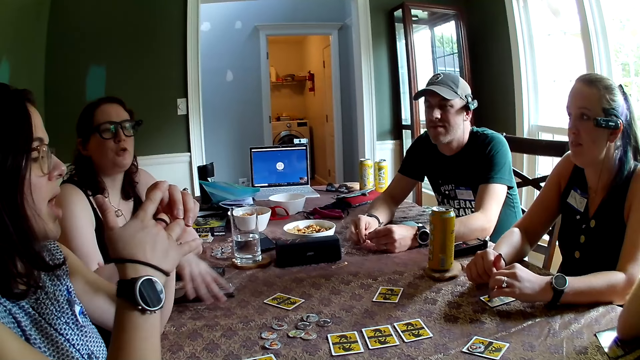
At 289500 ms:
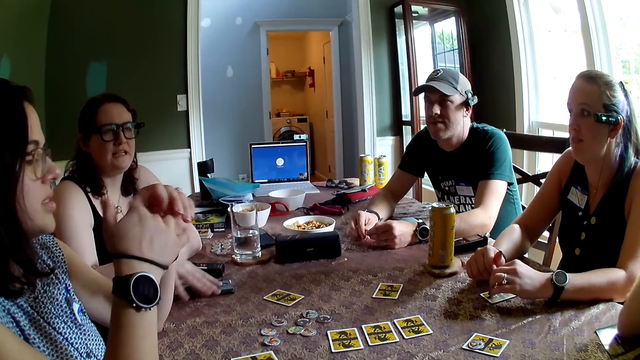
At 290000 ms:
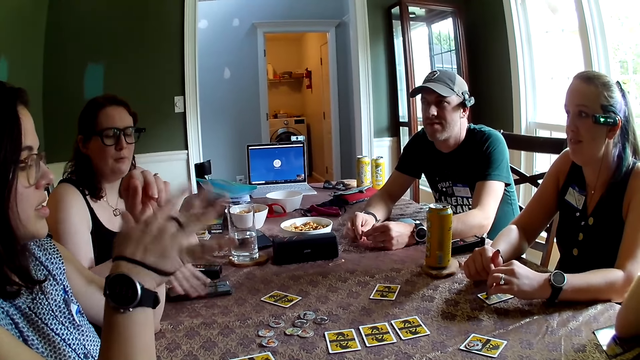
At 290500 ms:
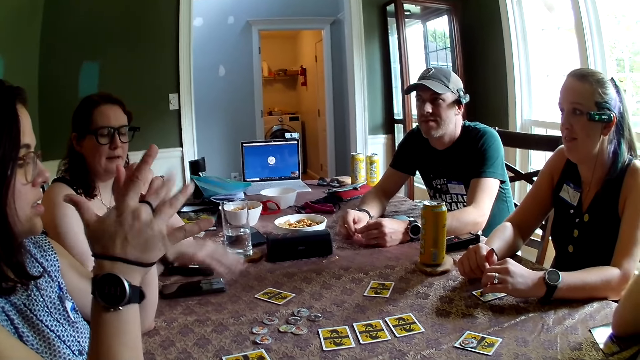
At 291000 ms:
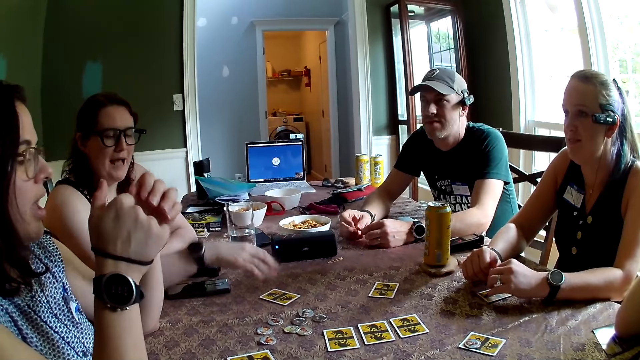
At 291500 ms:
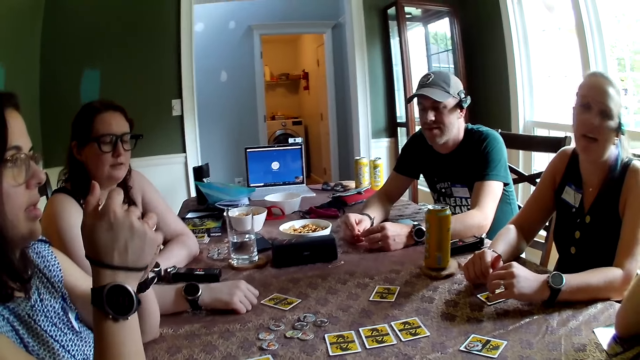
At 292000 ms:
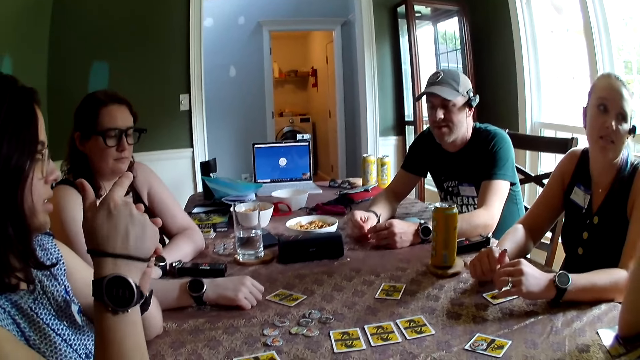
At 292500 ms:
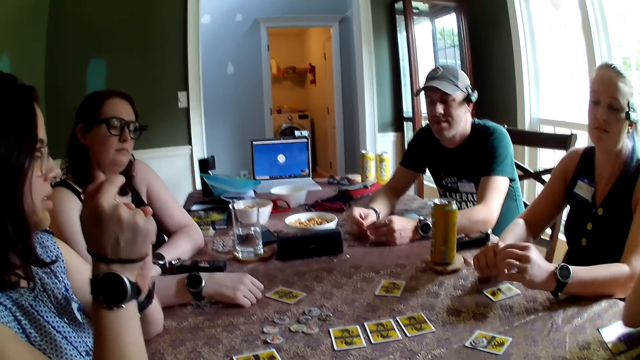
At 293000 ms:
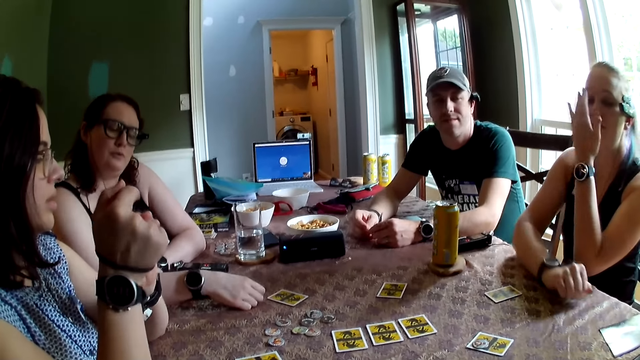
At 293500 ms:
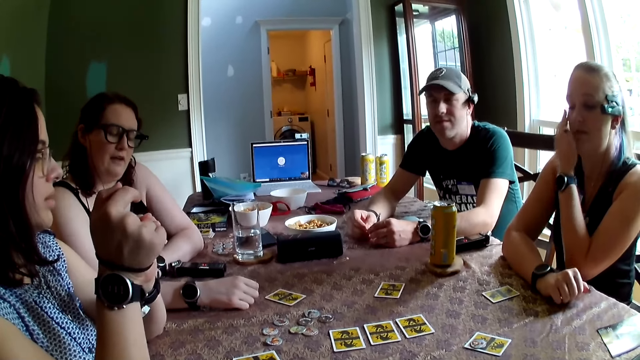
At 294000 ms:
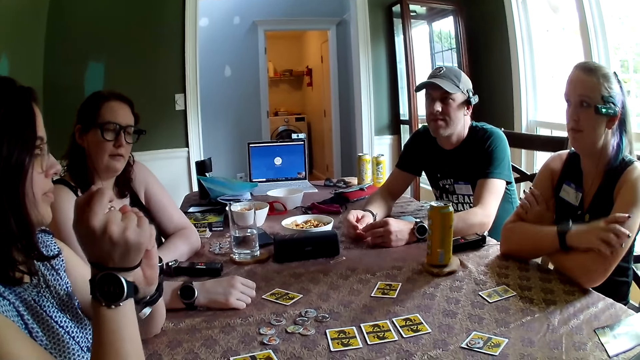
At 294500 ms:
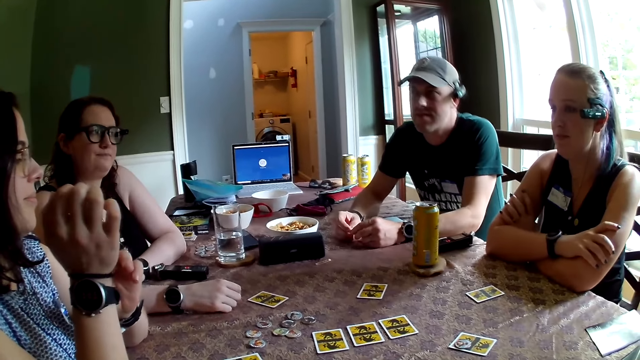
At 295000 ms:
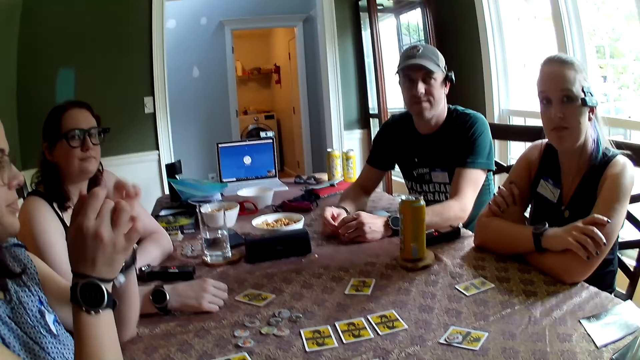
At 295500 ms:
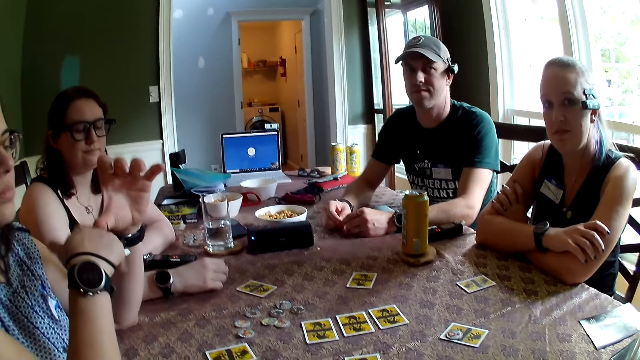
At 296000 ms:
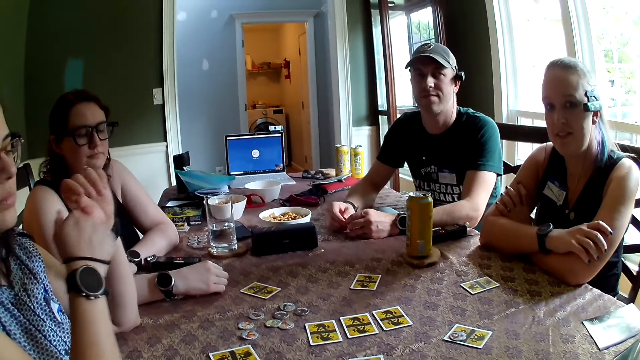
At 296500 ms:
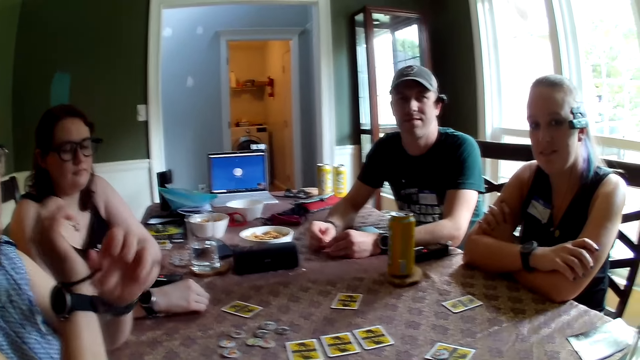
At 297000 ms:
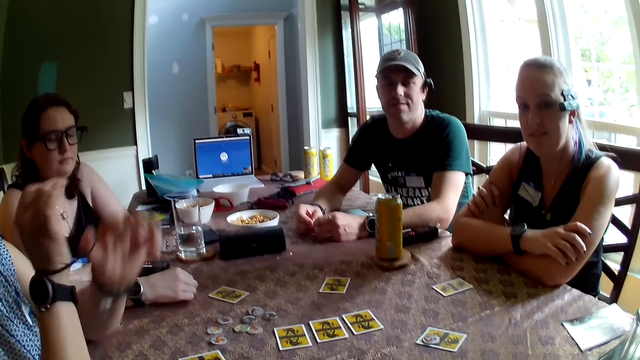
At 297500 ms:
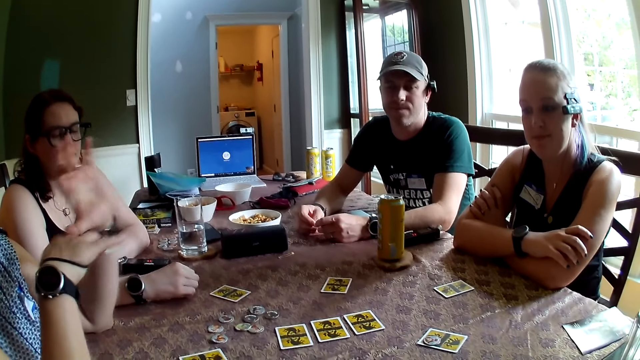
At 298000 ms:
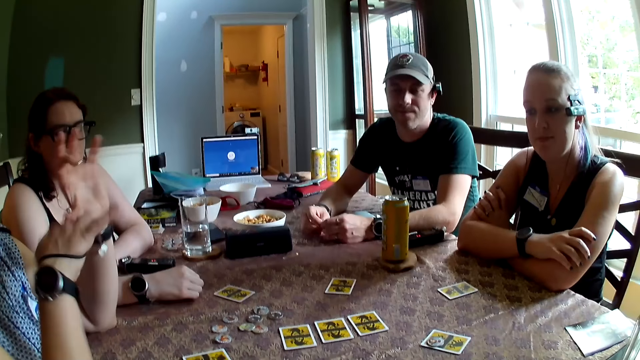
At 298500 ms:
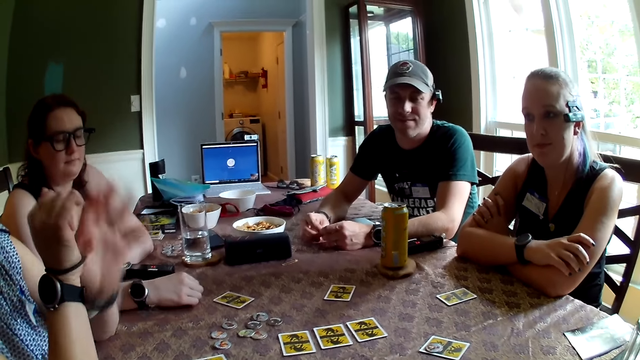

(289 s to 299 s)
The camera wearer talks.

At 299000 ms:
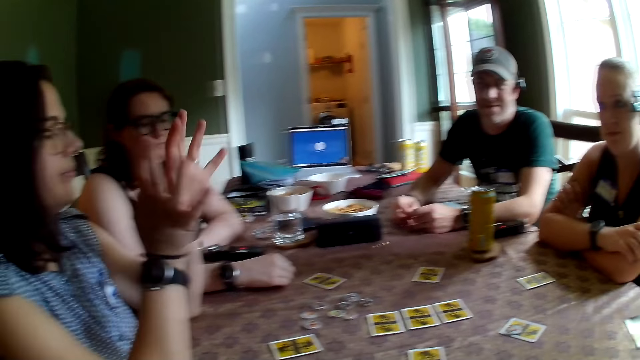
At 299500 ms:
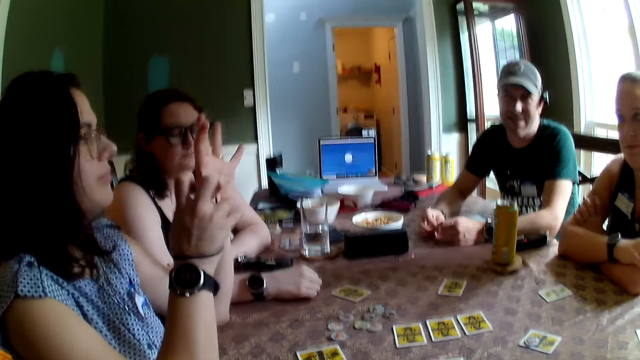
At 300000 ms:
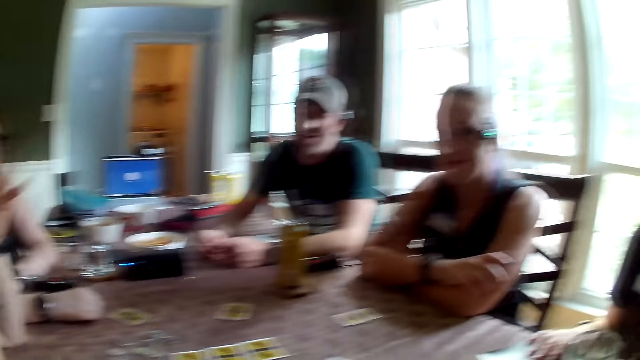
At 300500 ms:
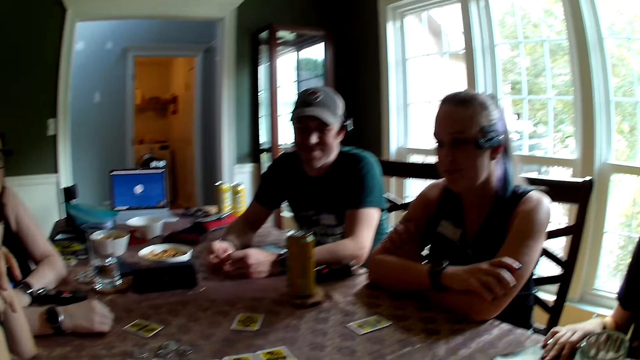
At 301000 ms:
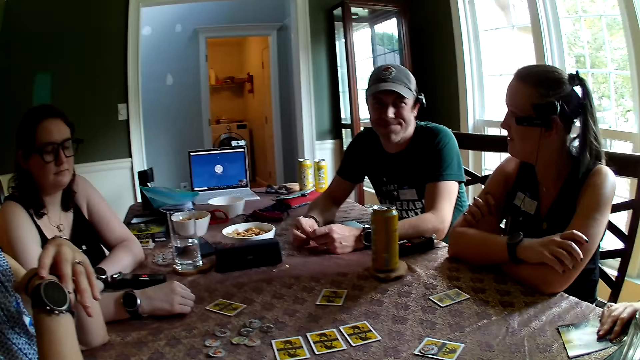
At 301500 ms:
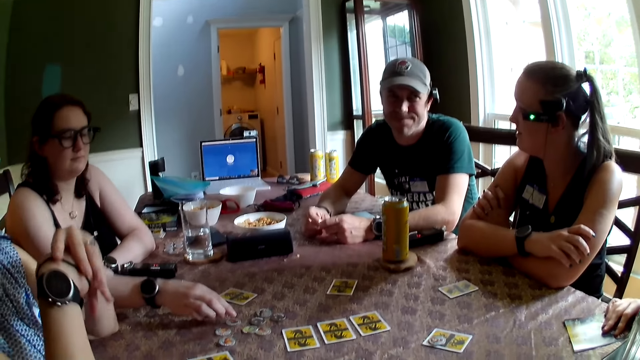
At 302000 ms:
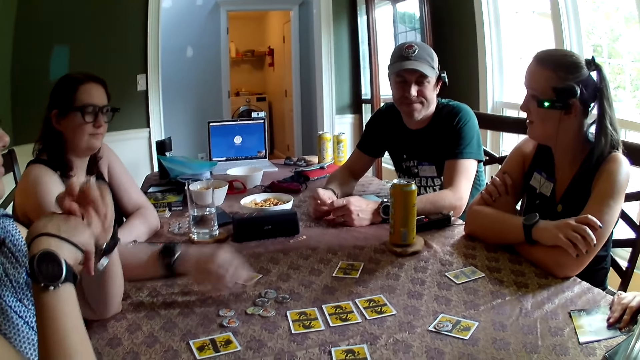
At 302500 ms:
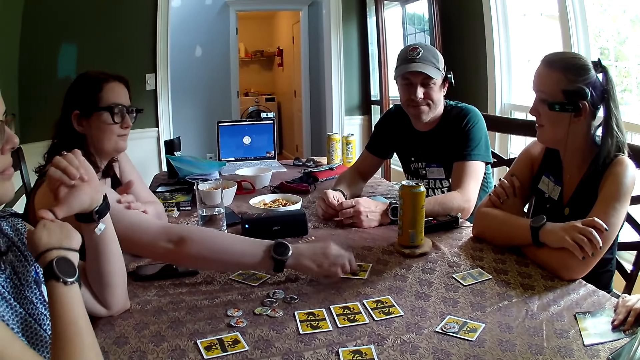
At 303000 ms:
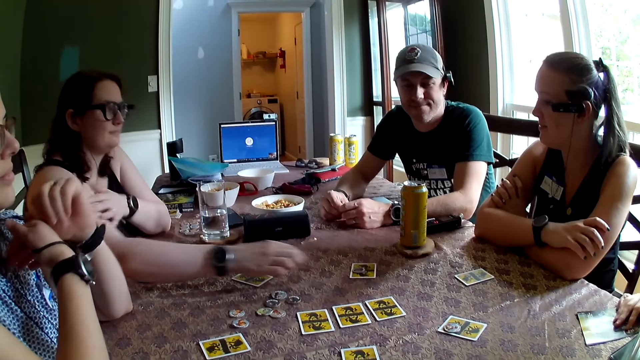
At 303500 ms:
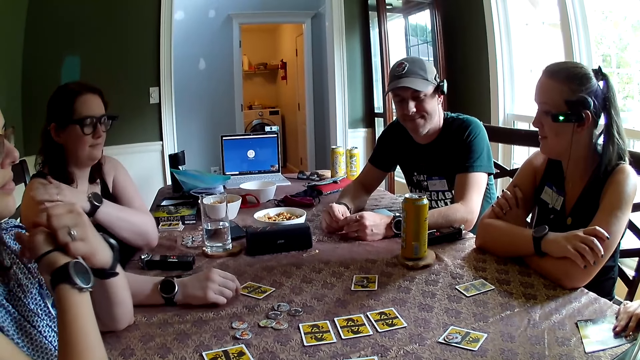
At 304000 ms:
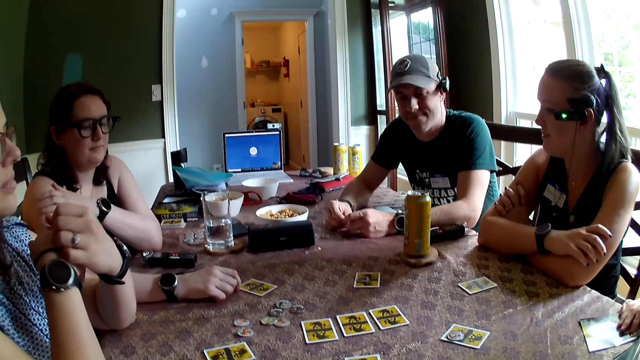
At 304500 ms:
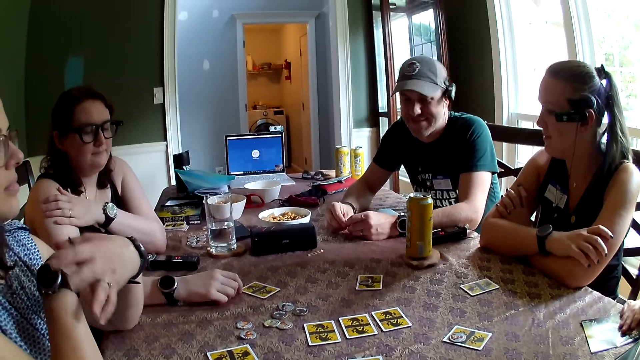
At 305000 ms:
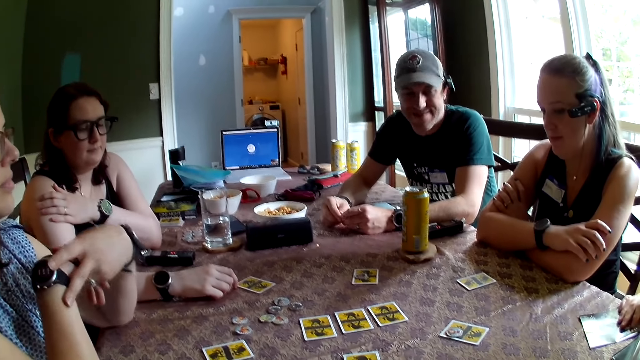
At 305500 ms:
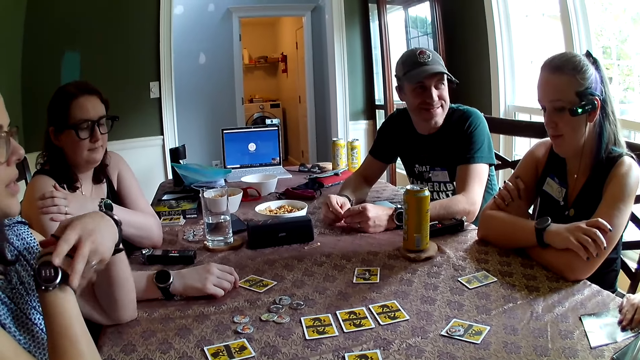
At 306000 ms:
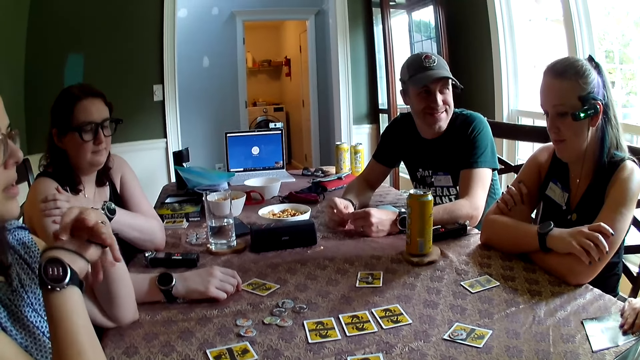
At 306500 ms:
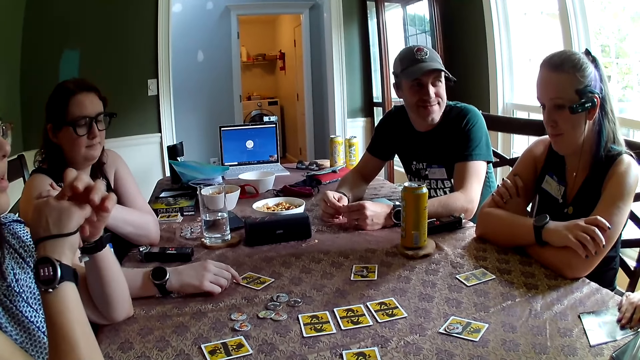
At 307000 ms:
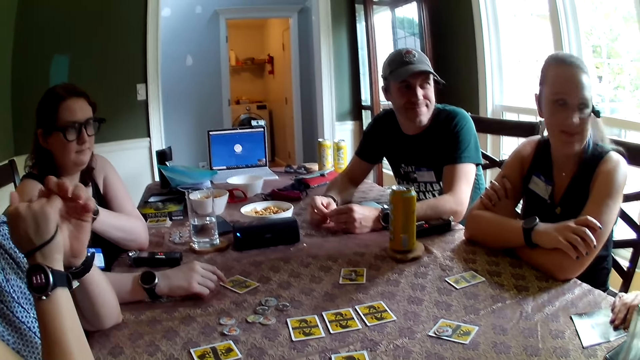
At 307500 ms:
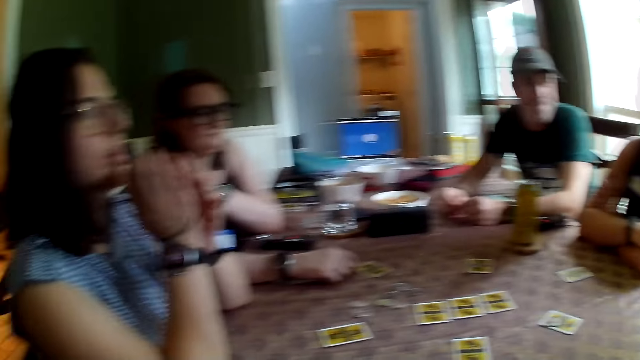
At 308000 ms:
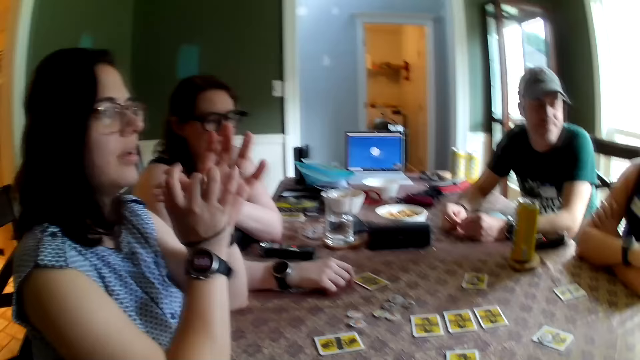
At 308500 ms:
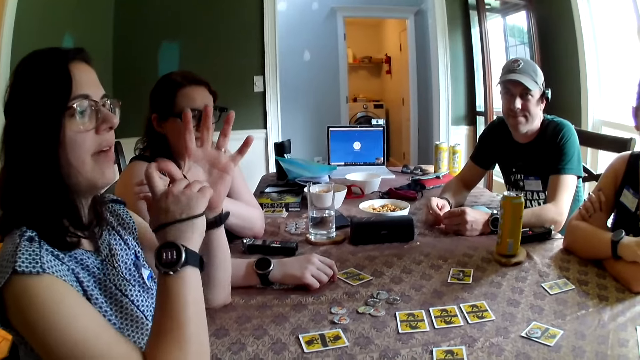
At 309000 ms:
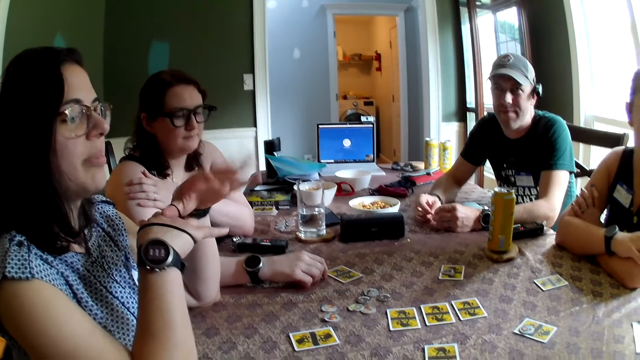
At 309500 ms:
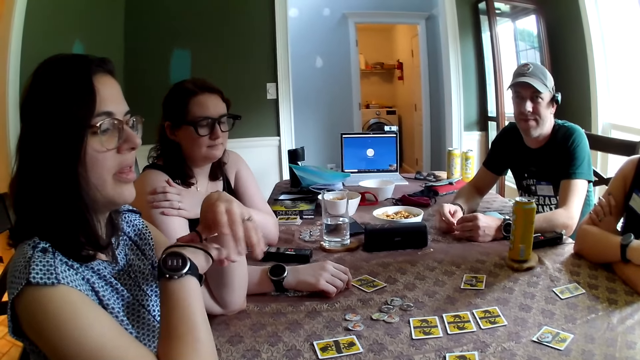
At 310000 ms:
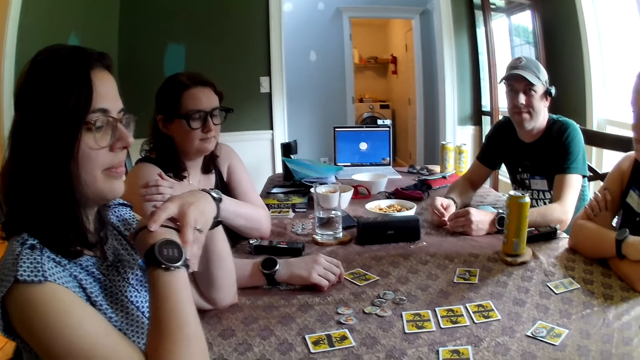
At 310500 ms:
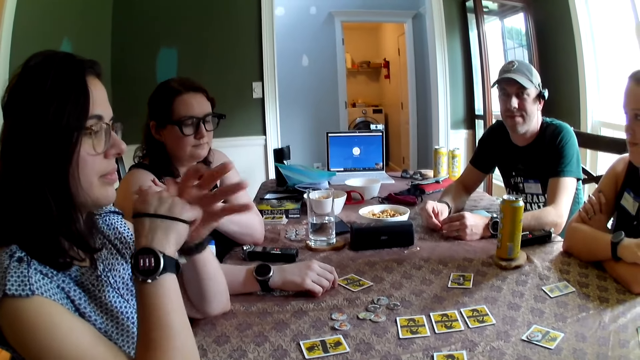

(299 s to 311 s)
The camera wearer talks. A woman places a chip on the table on a card with her right hand. A man converses with another man.
